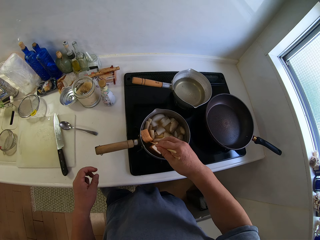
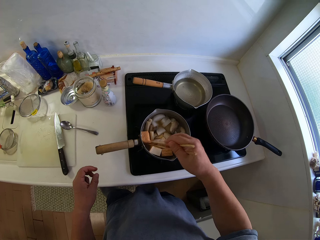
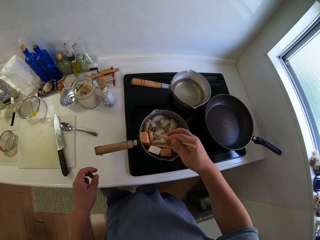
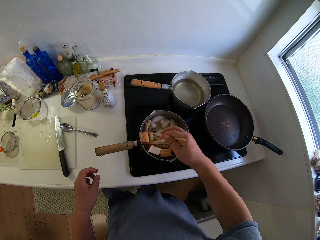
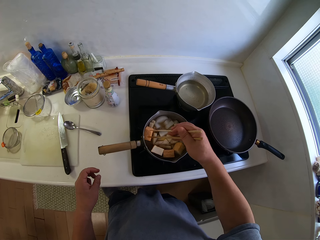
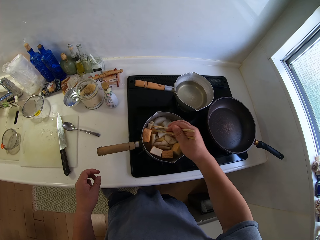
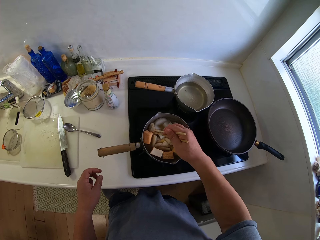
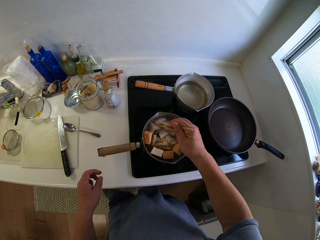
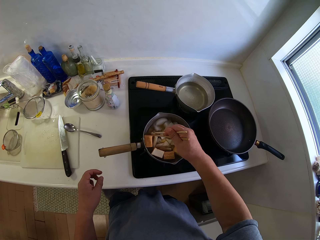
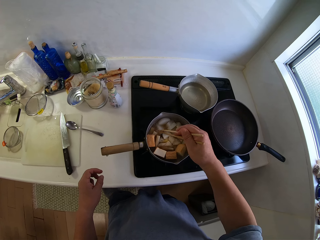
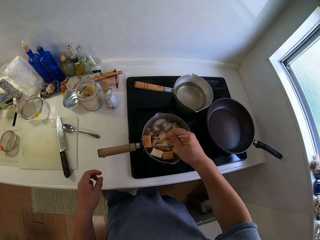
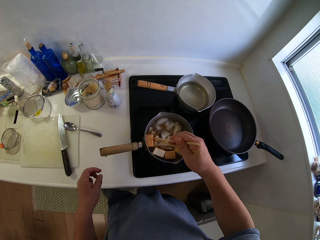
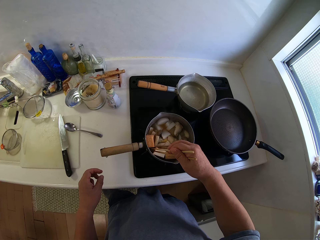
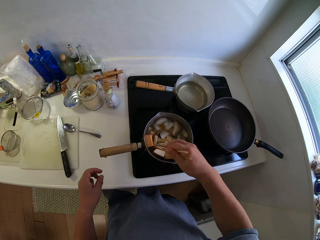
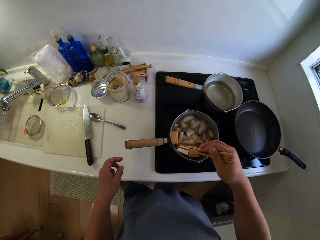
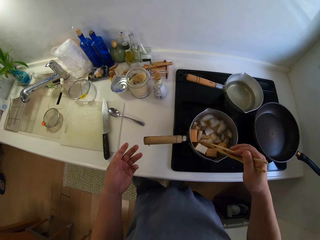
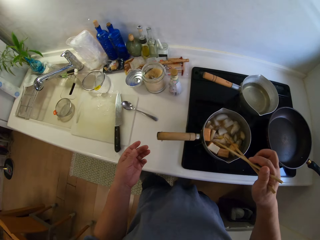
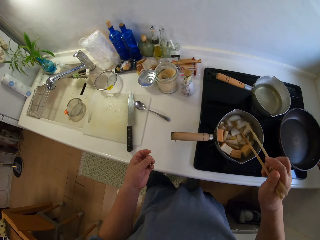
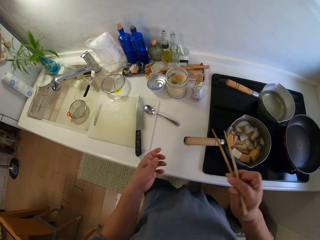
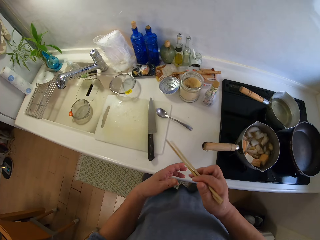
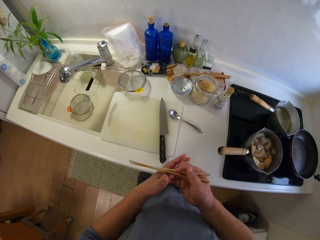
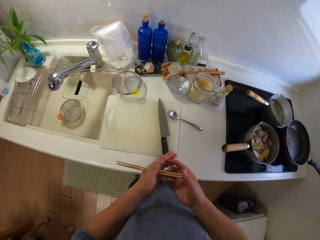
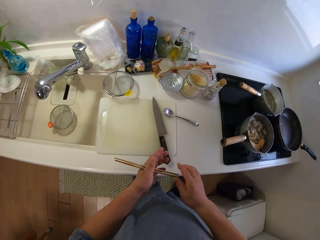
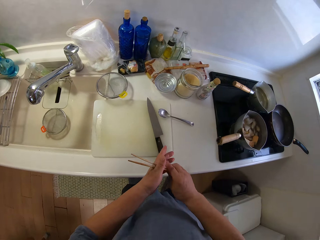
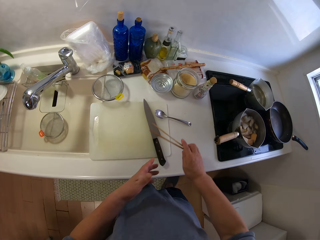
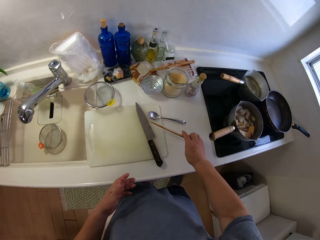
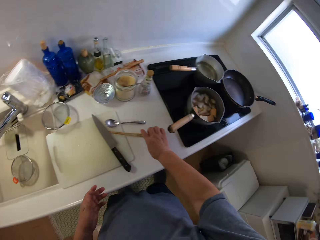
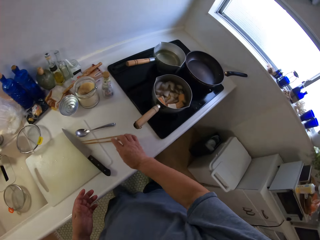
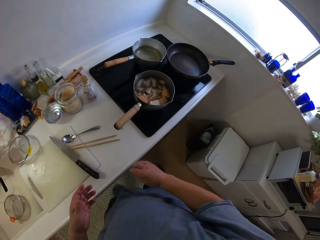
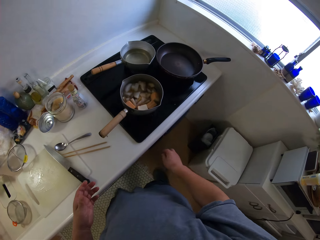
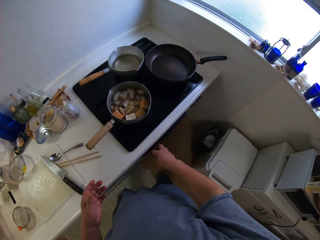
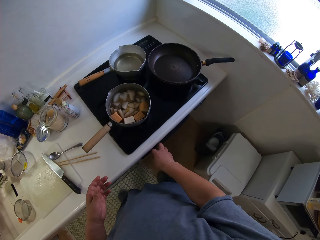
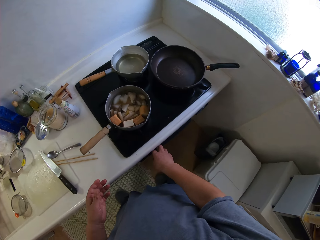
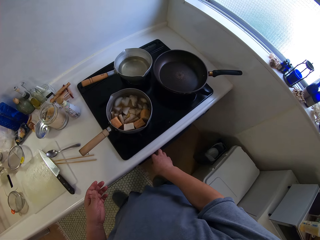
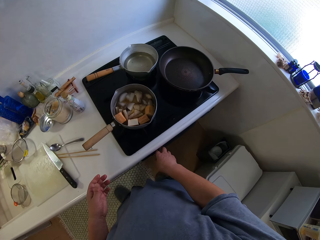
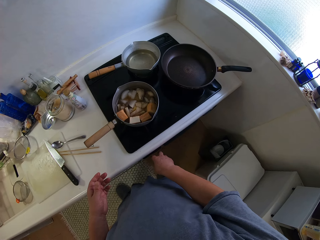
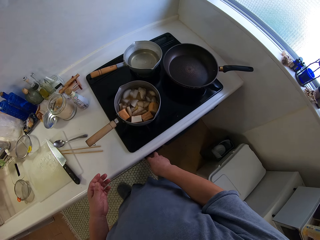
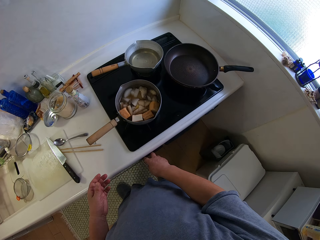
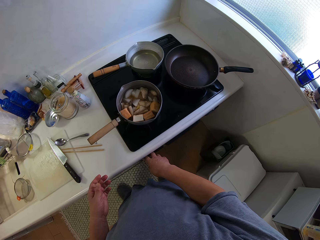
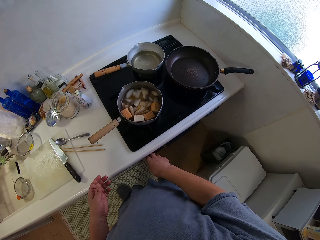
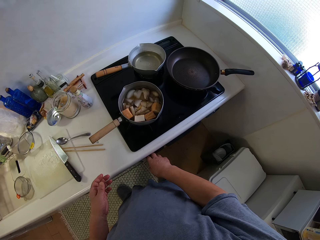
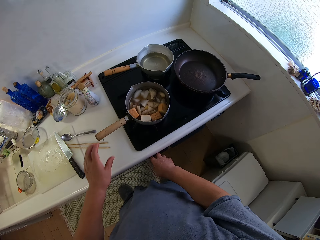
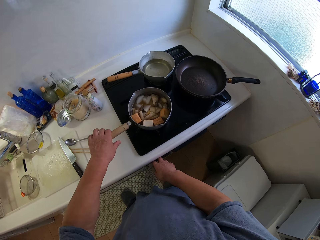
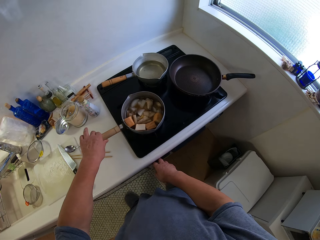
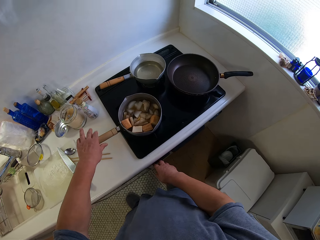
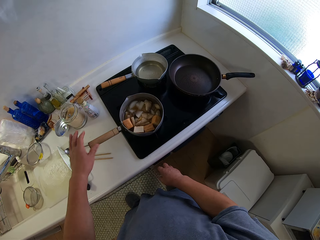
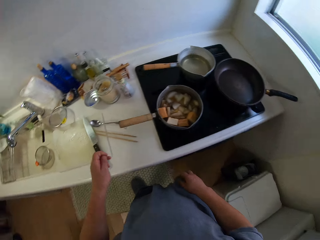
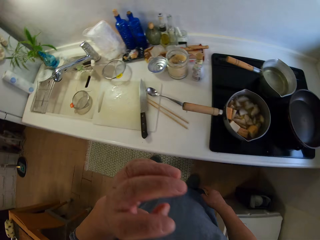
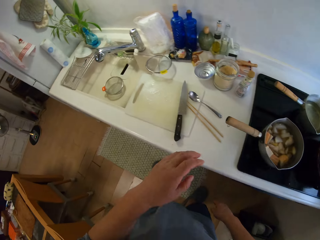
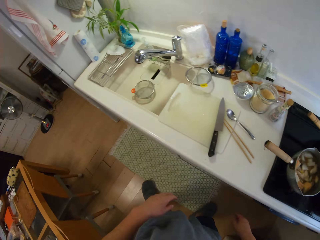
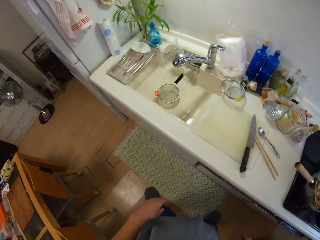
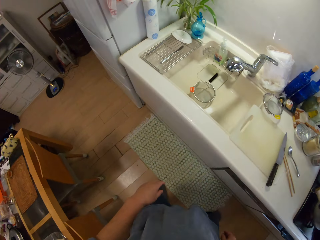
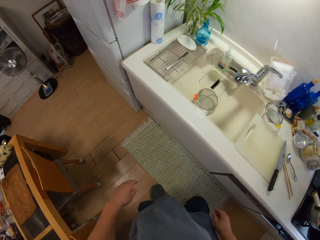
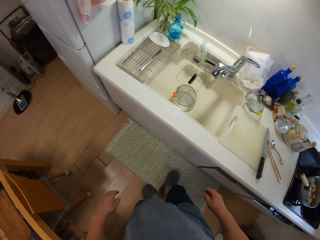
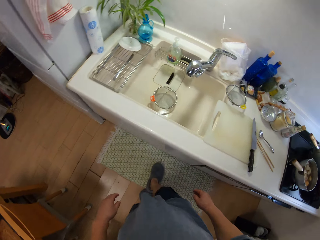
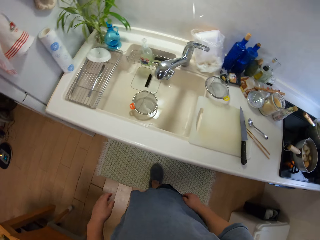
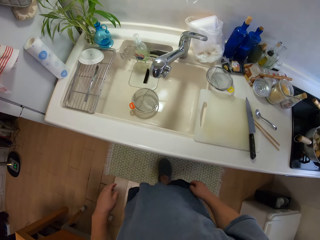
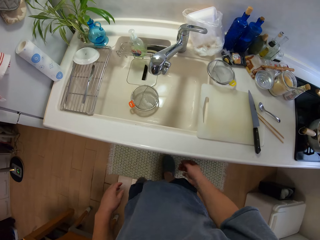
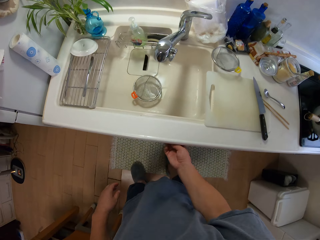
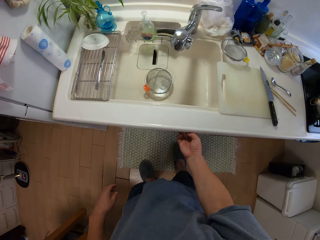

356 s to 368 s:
The camera wearer shakes the chopsticks in the cooking pot. He passes the chopsticks to his left hand. He passes the chopsticks to his right hand. He drops the chopsticks on the slab. He adjusts the cooking gas flame. He adjusts the pot of food on the gas cooker. He turns around, uses gestures and walks around the kitchen.

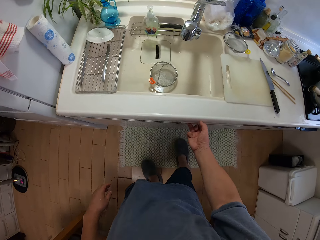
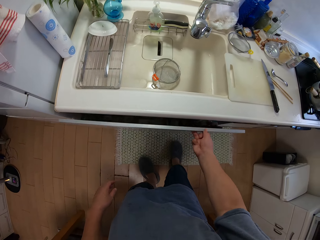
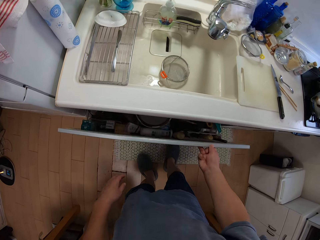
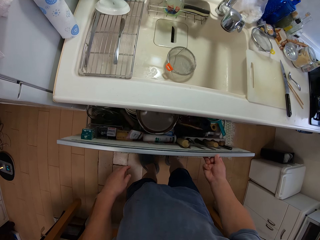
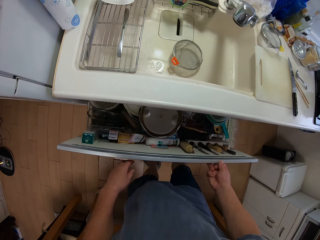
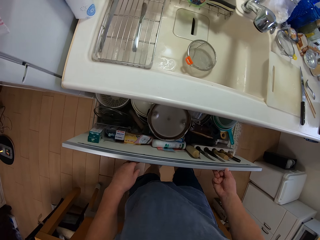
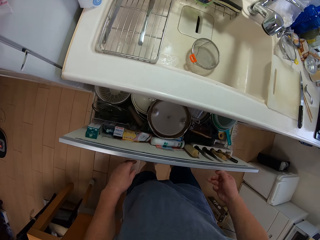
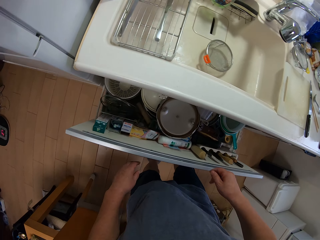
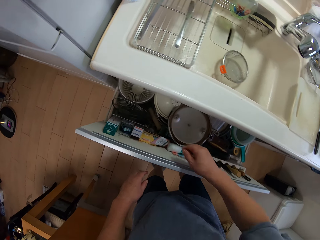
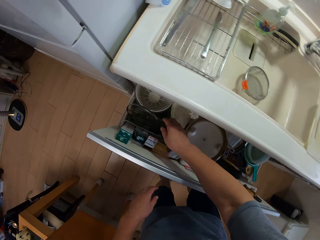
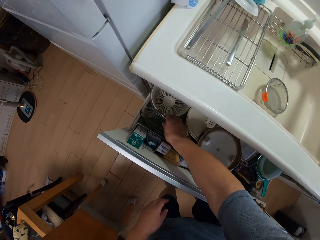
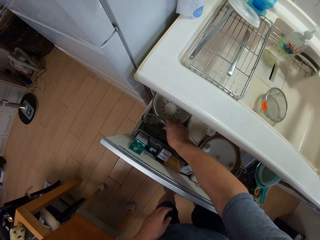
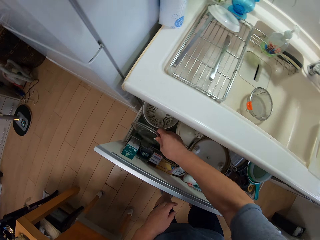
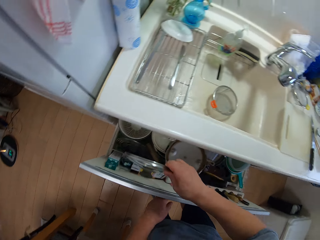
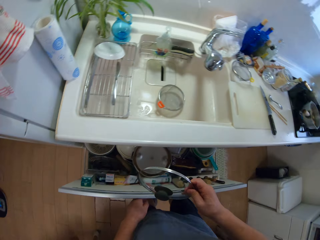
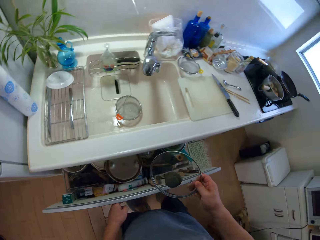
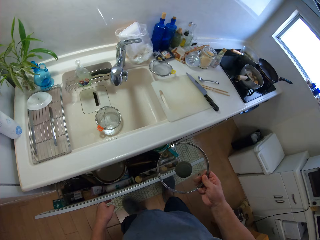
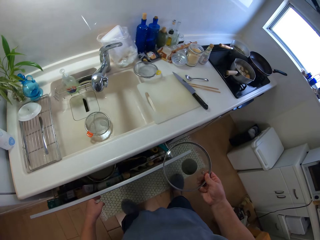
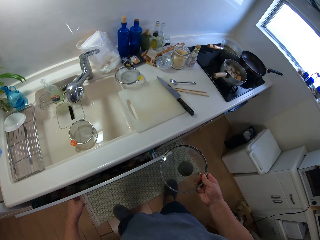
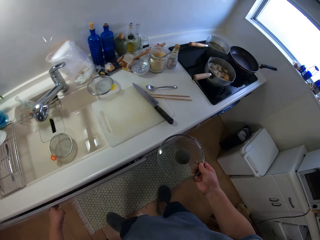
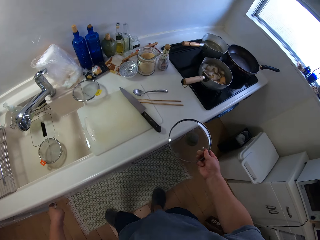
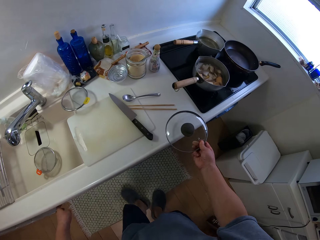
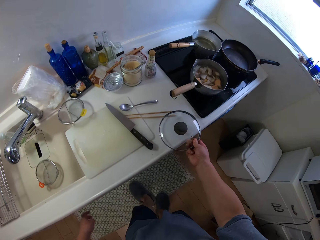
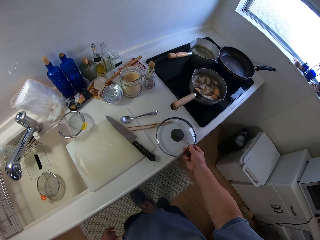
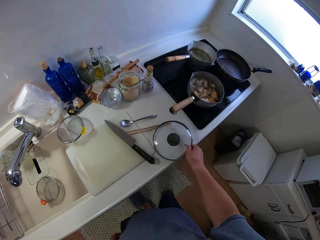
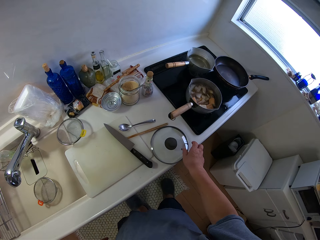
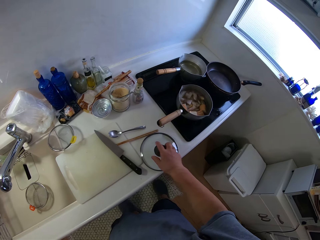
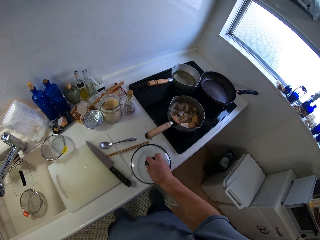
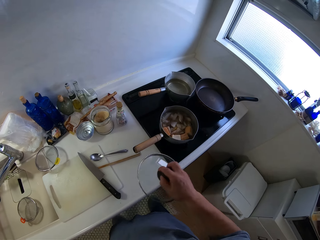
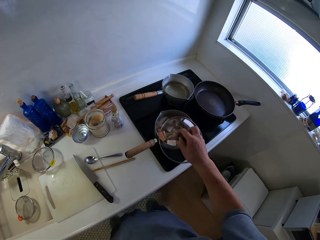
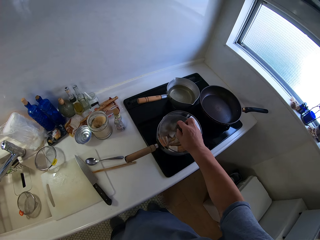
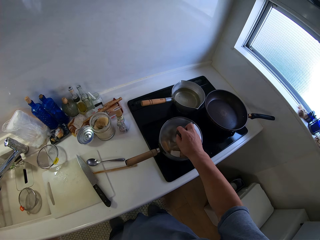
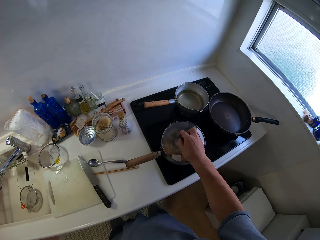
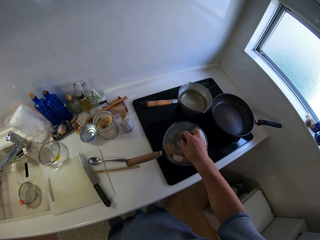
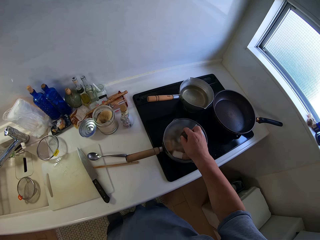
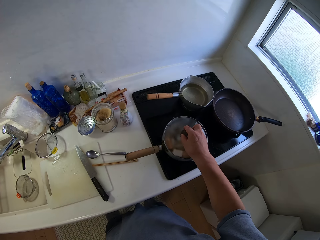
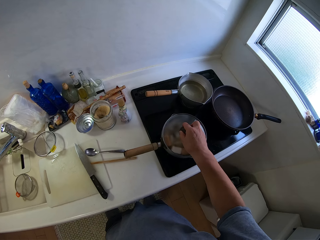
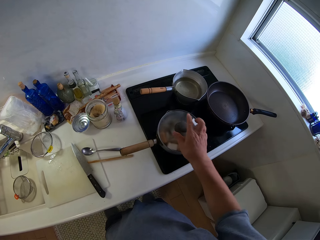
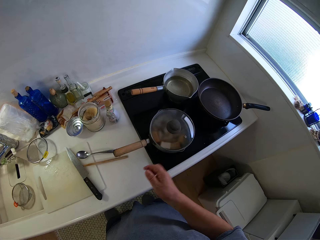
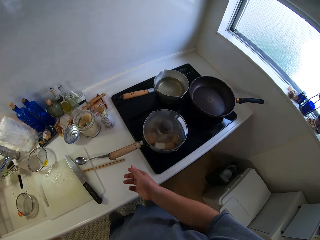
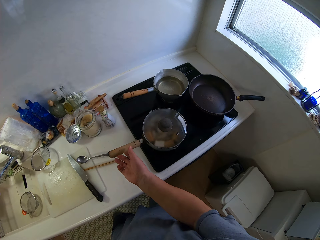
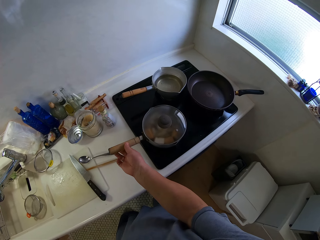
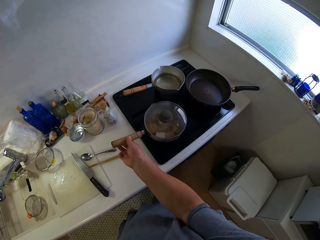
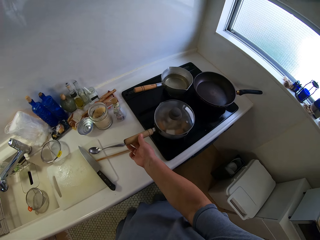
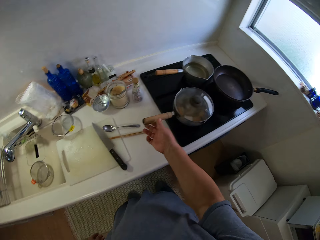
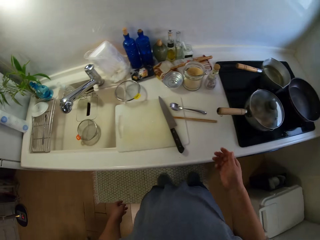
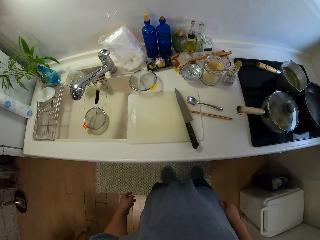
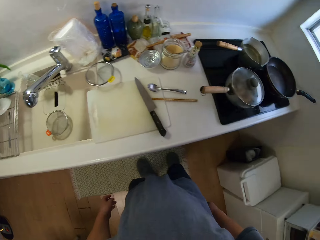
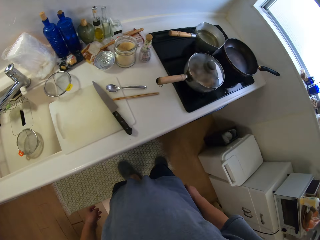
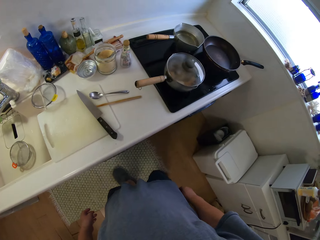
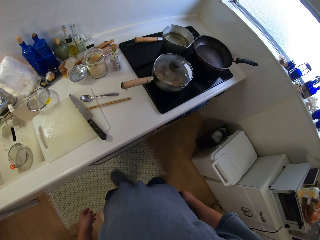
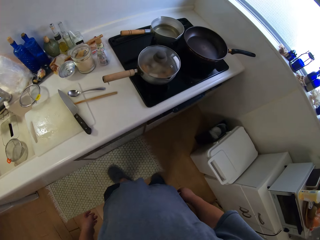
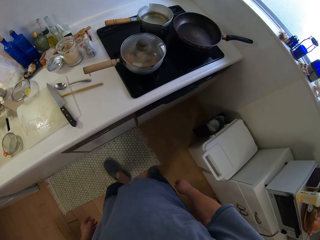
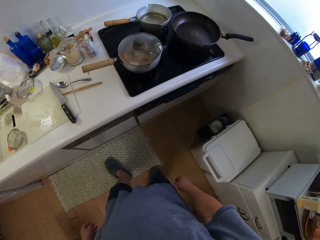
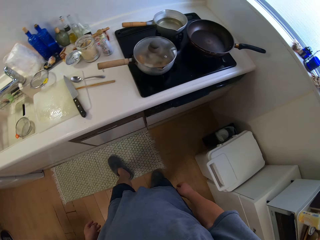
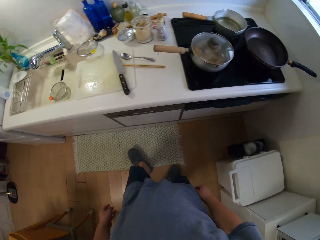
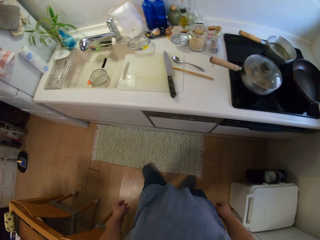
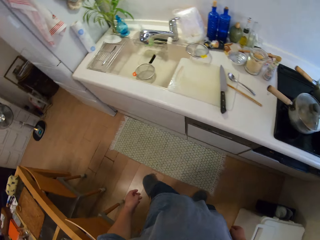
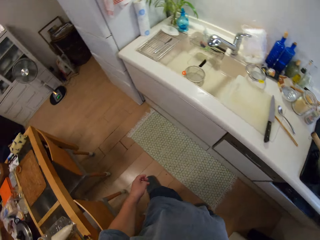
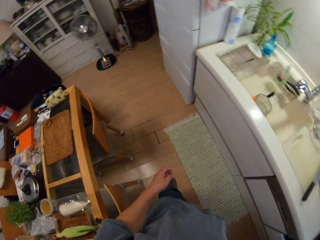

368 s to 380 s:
The camera wearer opens the cupboard or drawer with the right hand. He takes out a lid from the cupboard. He closes the drawer. He walks around the kitchen. He drops the lid on the slab with his right hand. He picks up the lid on the countertop. He covers the pot of food with the lid. He adjusts the pot of food on the cooker. He looks around the kitchen. He moves backwards. He looks around the kitchen. He turns around.
